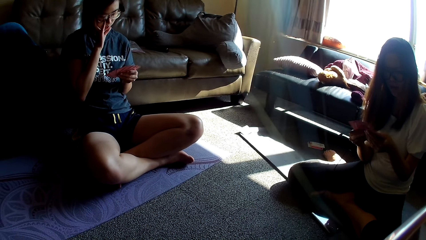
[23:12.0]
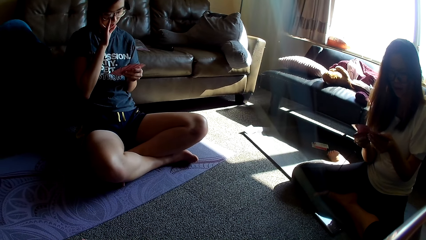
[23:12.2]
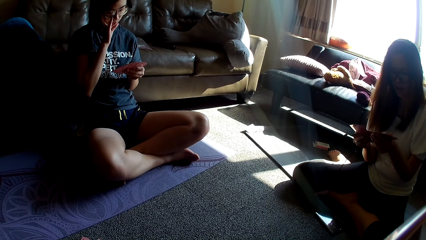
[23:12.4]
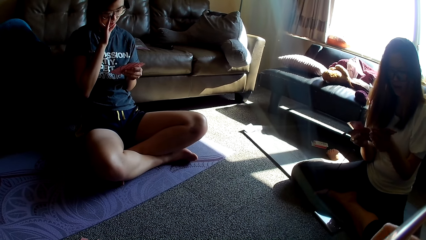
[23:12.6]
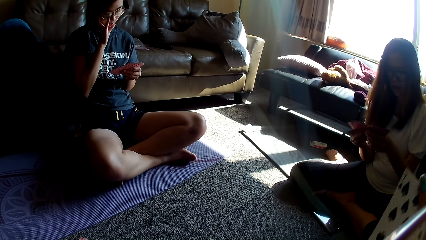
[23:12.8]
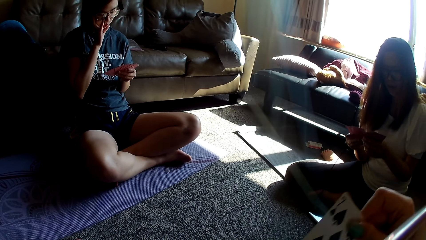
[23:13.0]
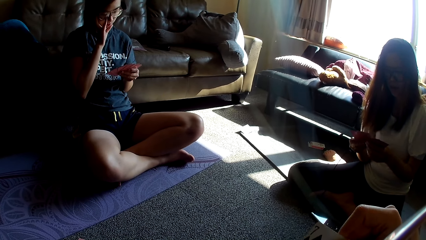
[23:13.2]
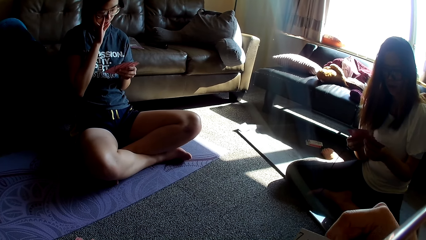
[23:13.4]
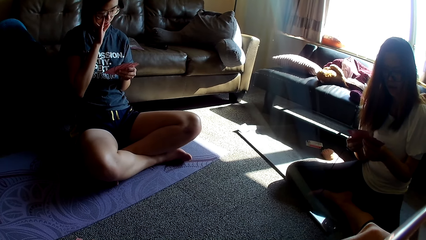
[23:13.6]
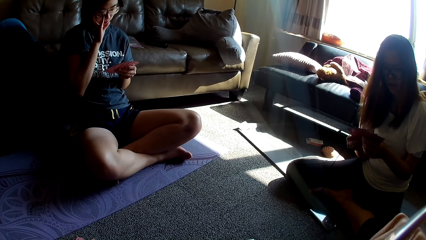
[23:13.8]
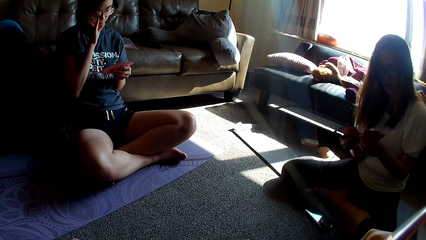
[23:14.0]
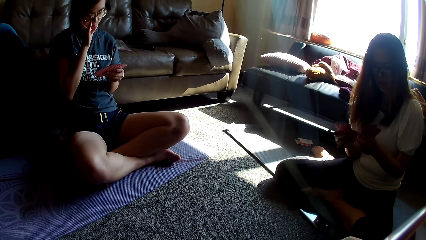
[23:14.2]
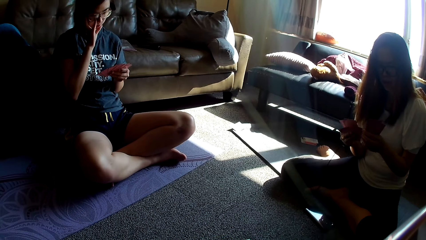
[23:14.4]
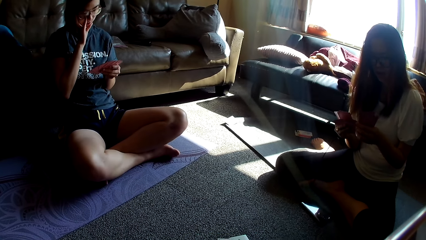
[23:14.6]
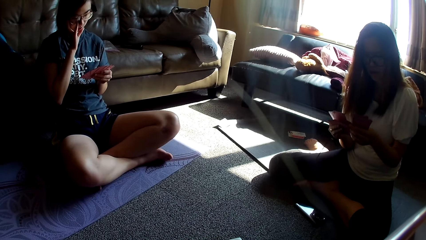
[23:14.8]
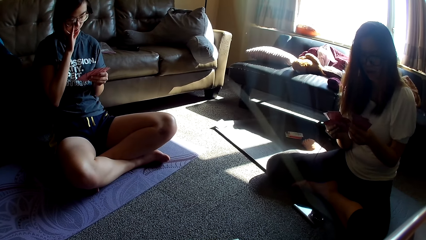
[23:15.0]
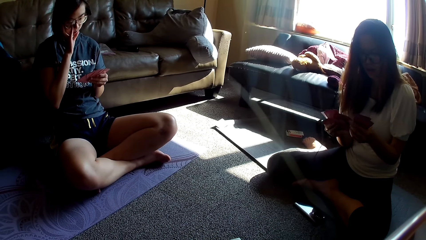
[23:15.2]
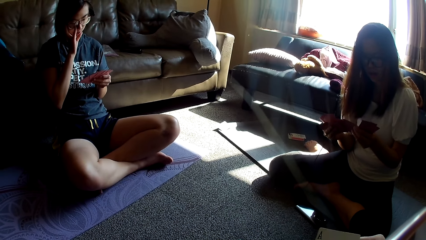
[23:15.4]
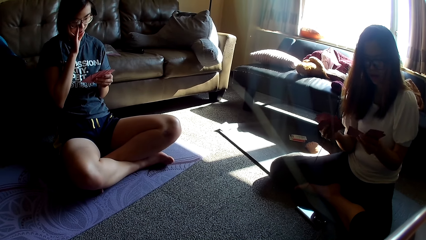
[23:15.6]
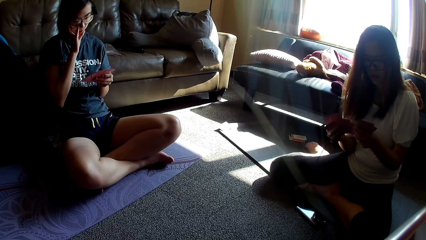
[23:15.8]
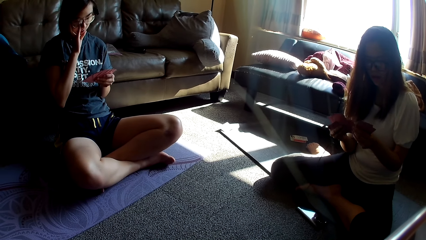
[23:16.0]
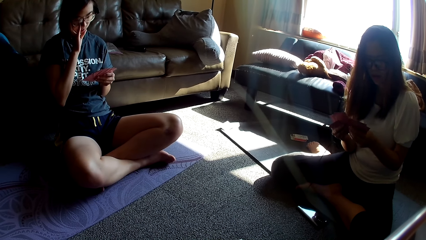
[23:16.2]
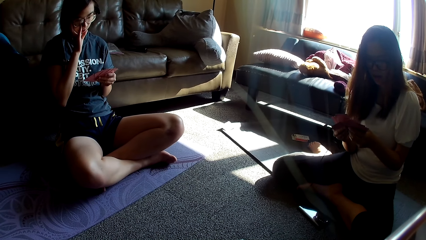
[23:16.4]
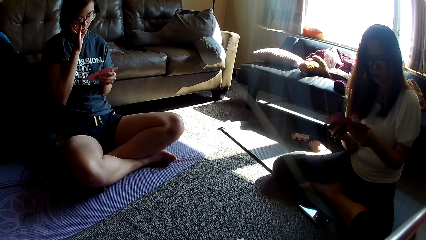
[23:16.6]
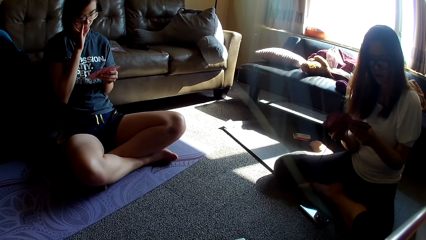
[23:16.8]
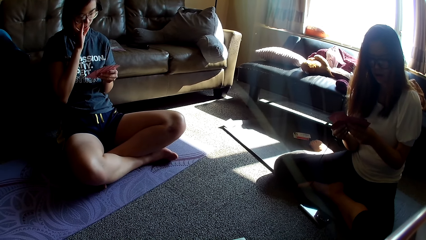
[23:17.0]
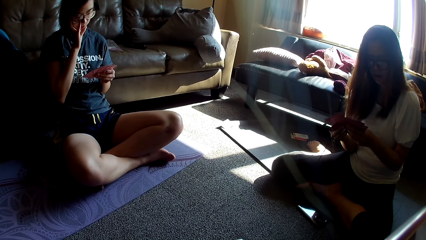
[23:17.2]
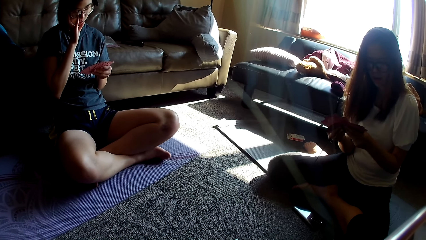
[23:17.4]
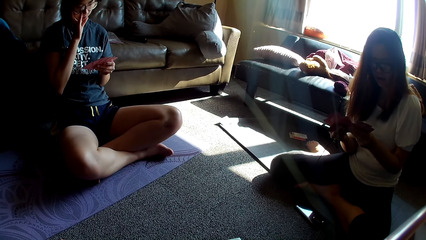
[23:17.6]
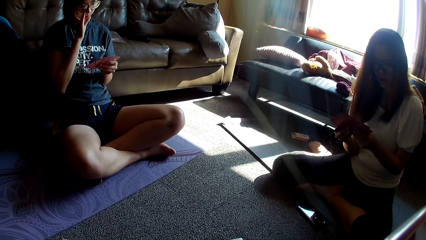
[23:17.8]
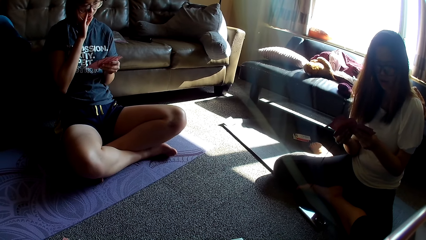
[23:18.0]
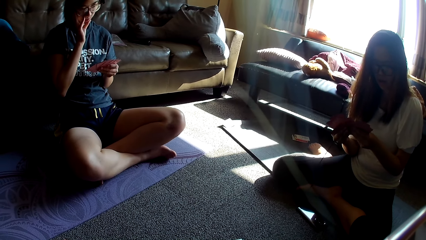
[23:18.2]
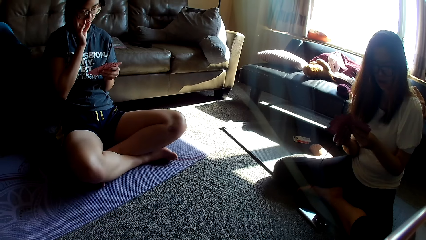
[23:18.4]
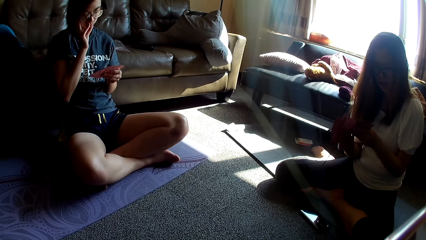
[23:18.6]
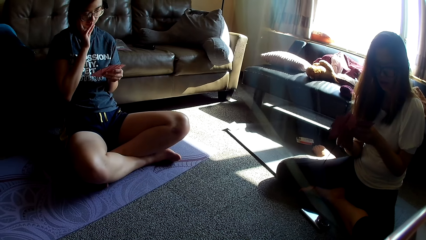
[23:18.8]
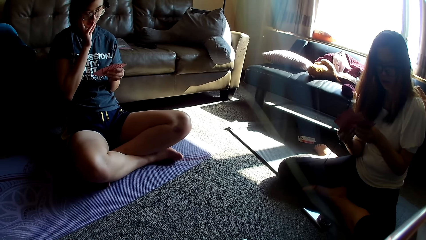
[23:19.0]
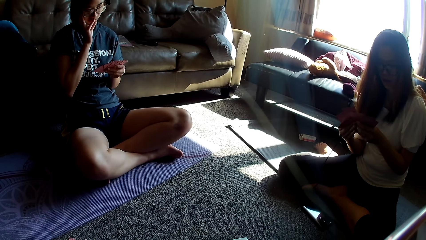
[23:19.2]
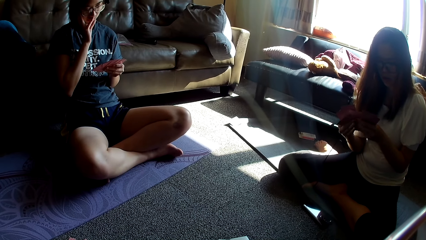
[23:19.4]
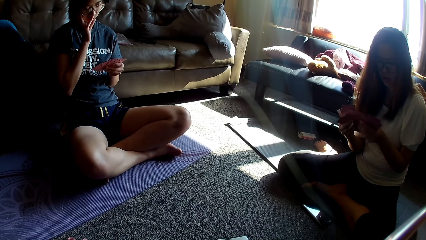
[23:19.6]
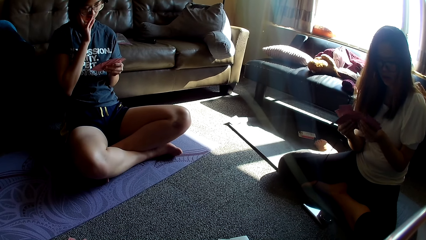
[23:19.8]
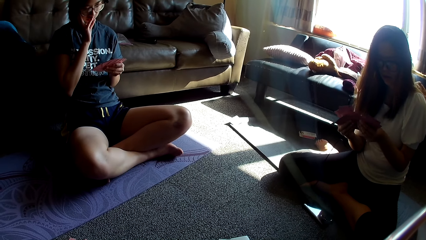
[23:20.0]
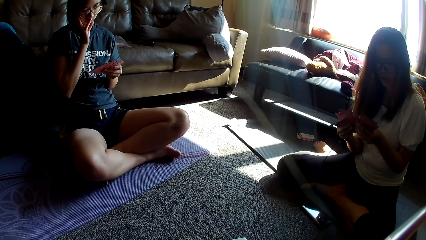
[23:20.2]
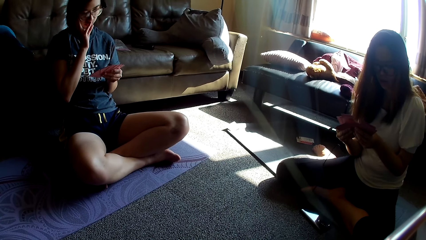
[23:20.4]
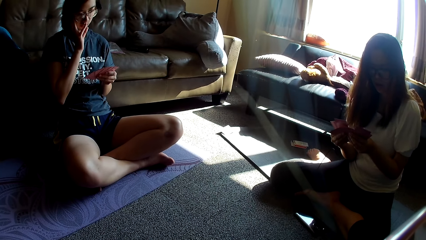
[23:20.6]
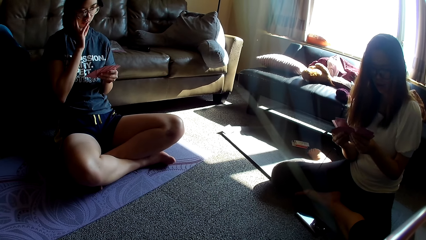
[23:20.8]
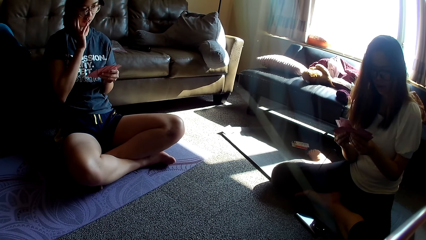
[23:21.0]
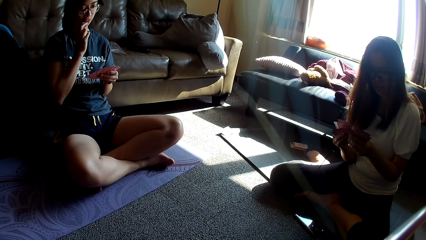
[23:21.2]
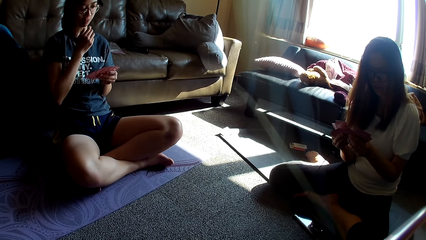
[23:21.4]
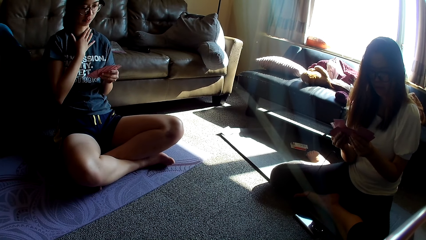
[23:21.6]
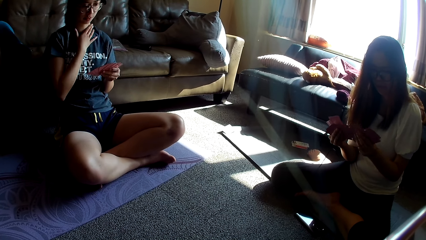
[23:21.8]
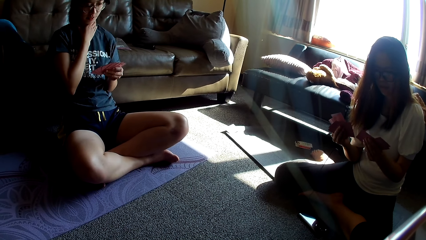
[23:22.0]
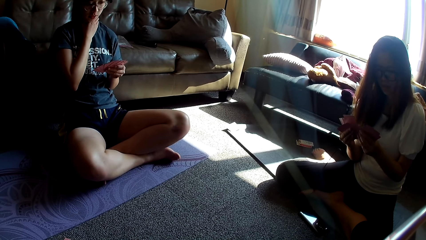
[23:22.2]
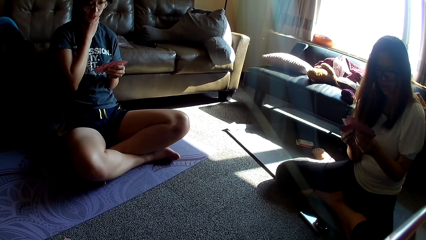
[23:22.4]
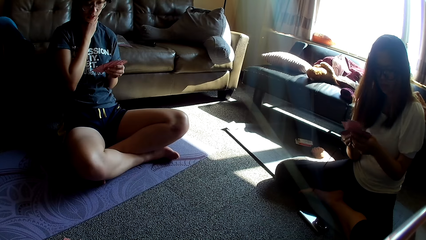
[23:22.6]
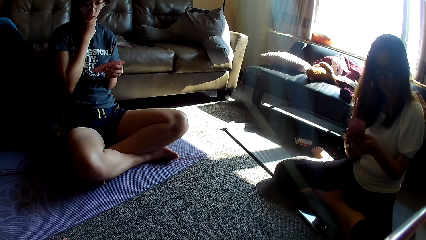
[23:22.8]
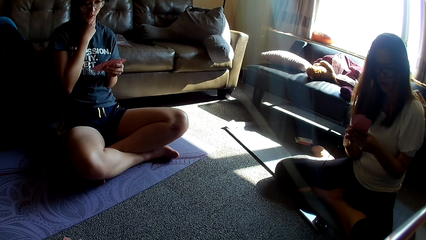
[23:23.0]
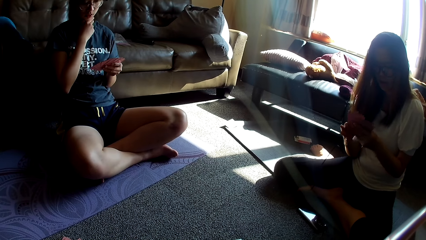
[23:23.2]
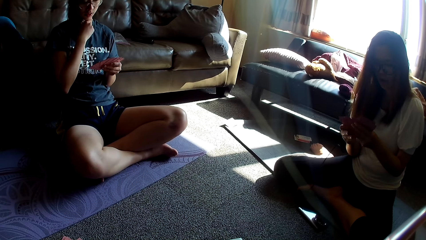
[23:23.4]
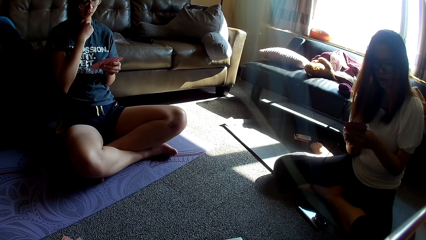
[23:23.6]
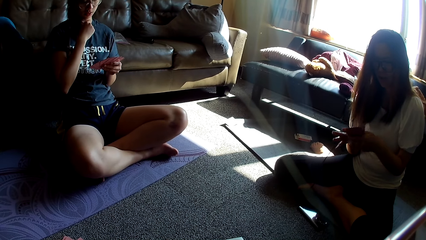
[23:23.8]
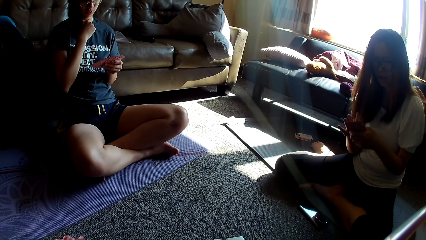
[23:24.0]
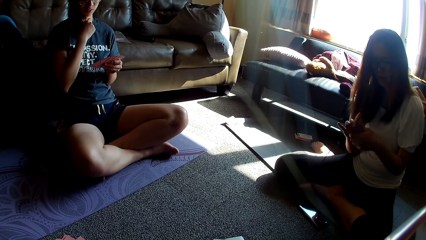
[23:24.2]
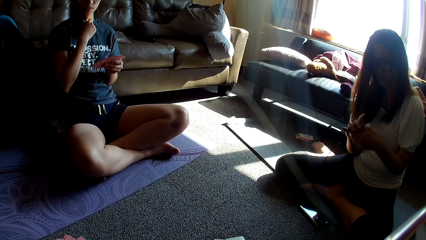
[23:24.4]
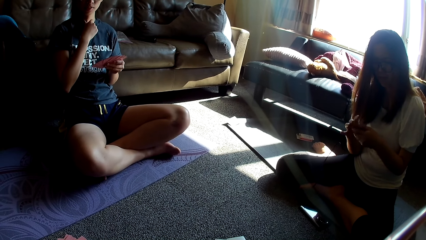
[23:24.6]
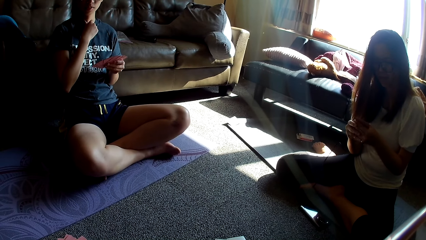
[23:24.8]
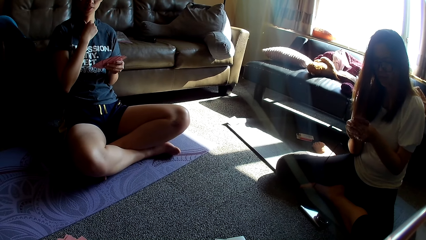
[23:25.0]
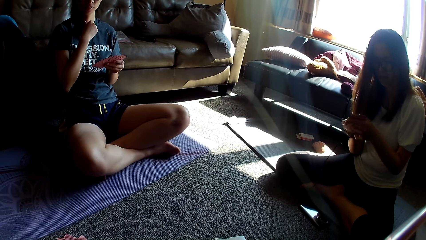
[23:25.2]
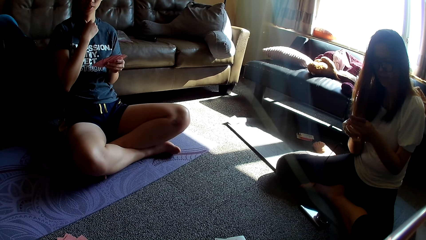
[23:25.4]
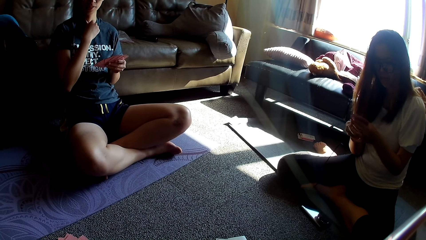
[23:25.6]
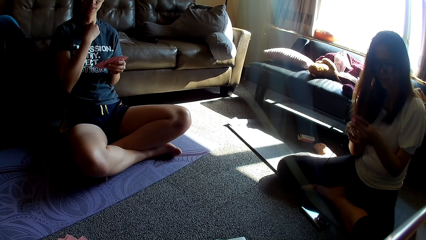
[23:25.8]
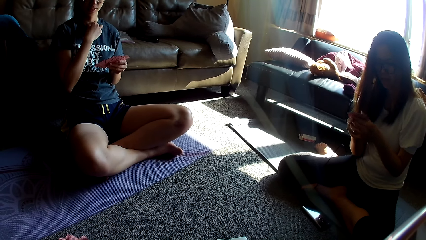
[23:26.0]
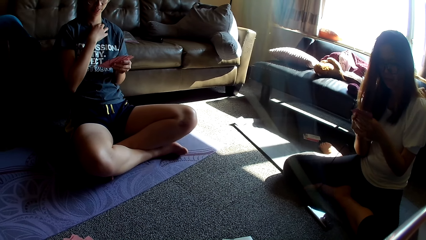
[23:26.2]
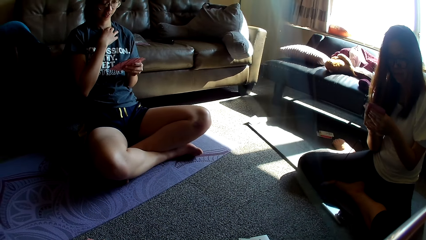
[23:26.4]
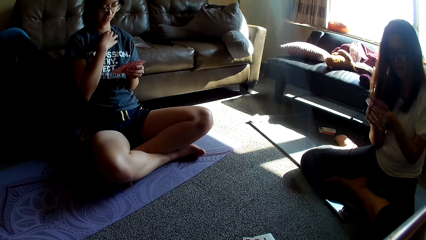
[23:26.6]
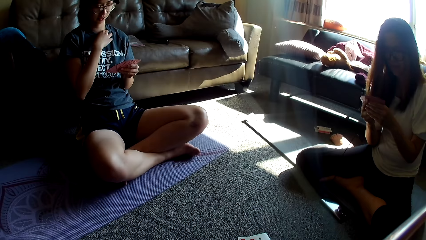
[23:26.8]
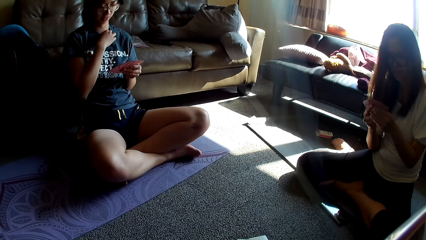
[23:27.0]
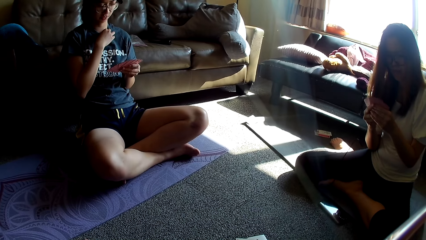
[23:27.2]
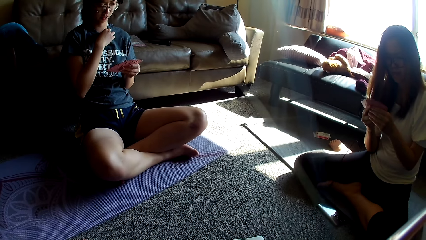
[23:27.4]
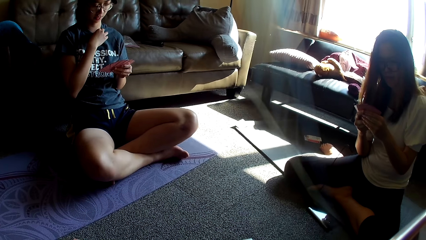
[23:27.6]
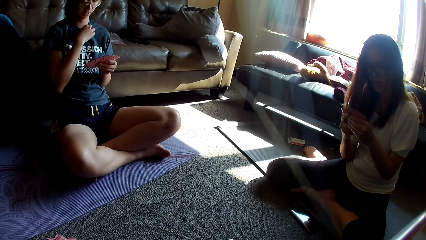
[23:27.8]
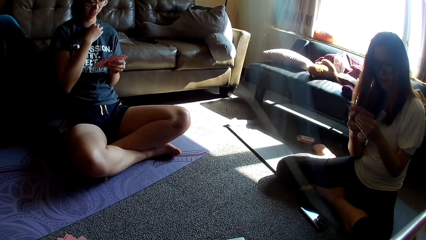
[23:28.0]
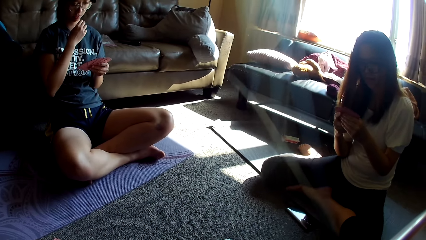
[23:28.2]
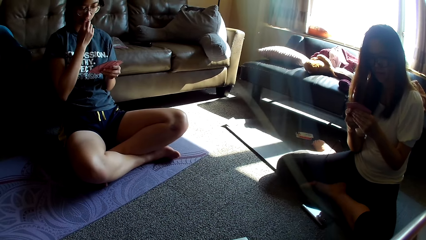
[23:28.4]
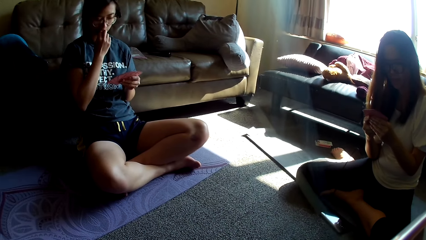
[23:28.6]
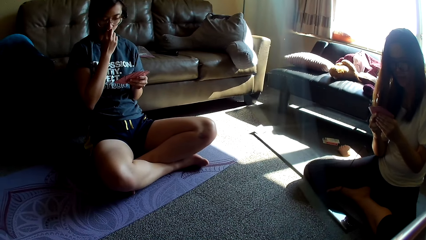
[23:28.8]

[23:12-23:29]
The camera wearer arranges the cards on her hand. A lady holds her neck. The camera wearer talks.
